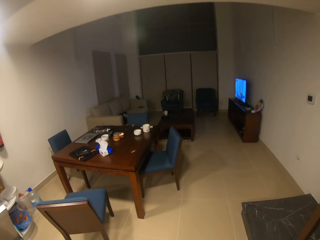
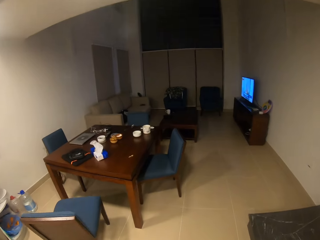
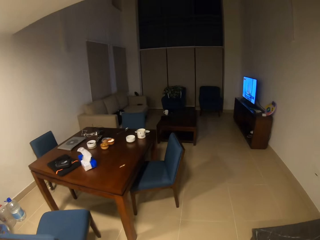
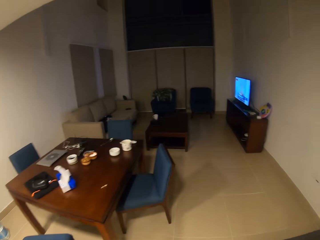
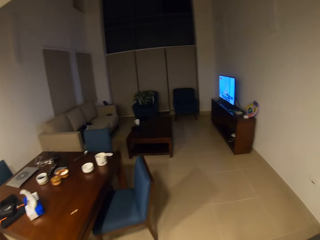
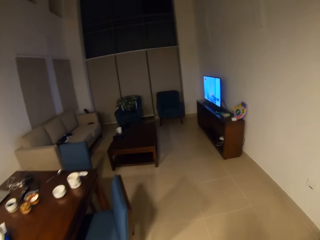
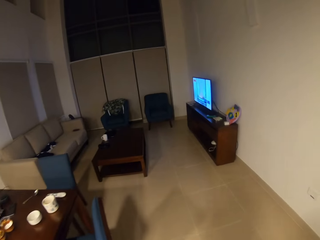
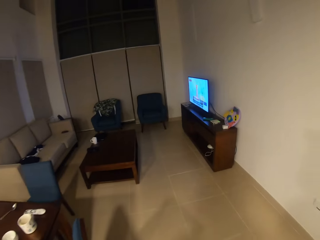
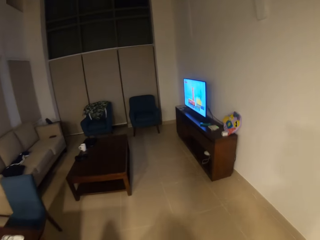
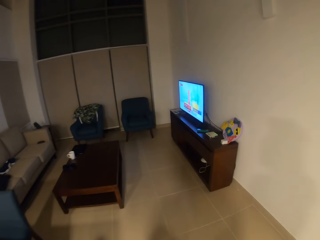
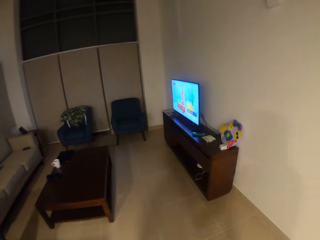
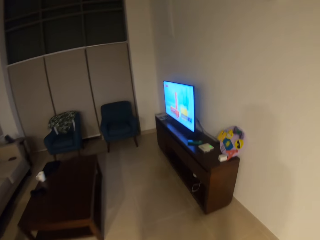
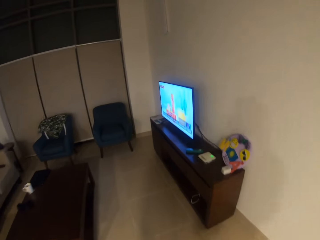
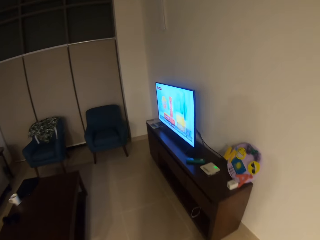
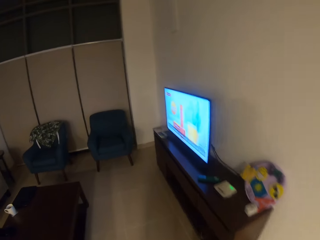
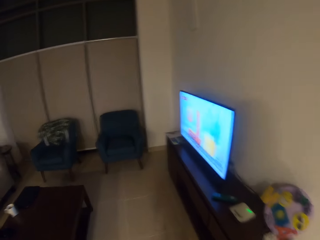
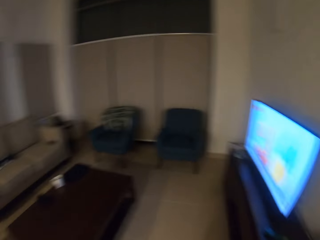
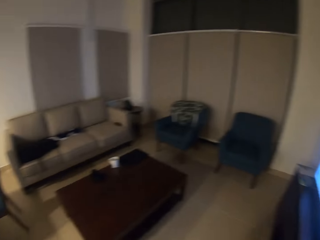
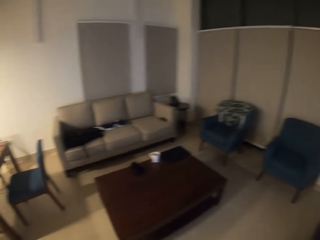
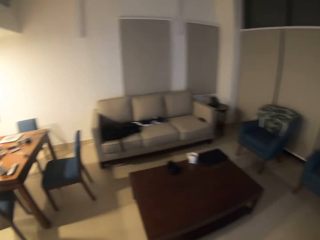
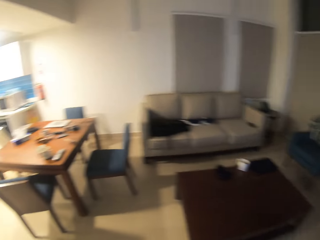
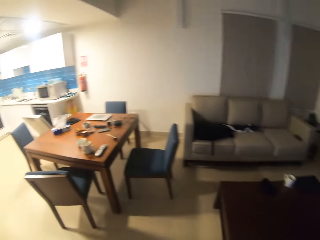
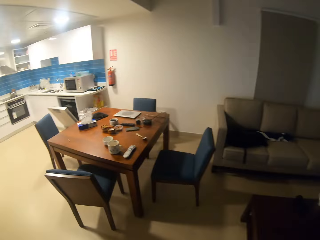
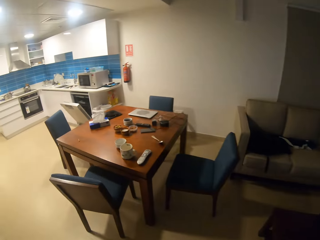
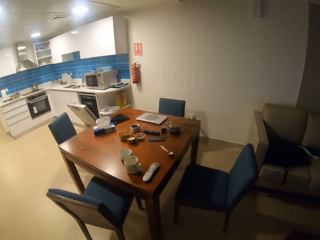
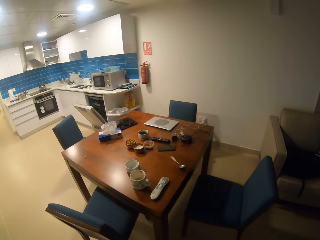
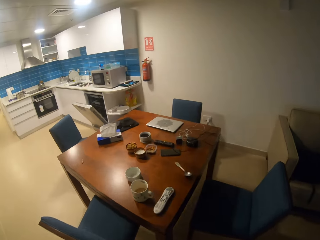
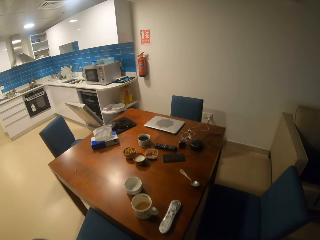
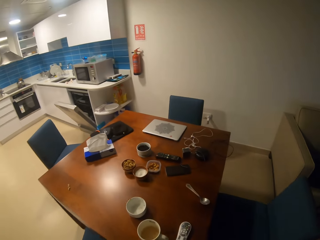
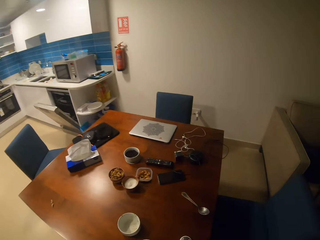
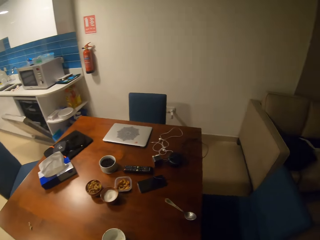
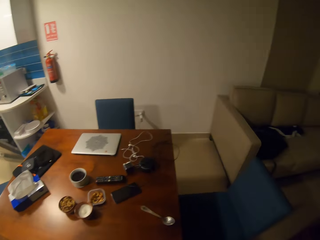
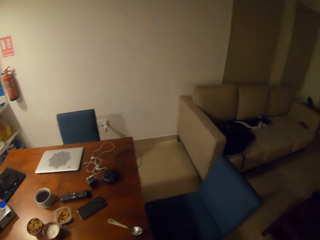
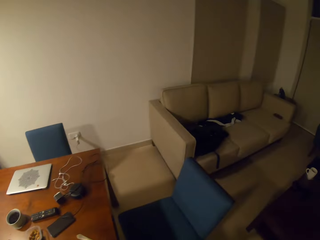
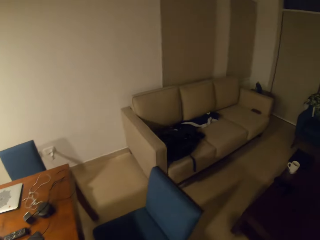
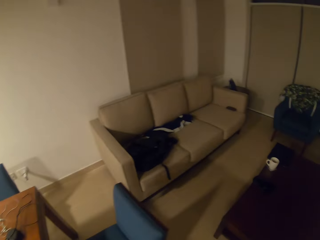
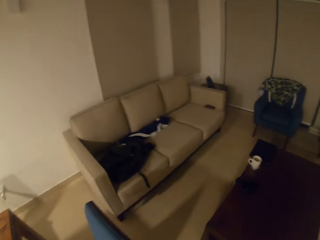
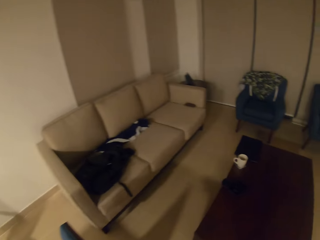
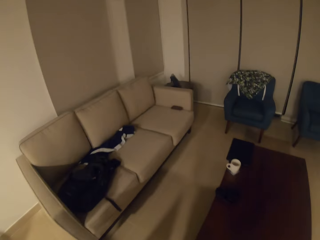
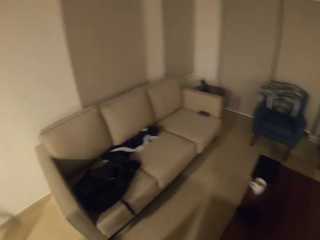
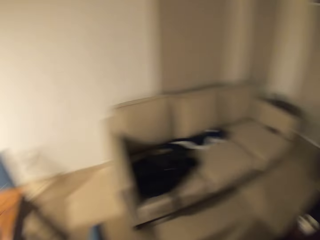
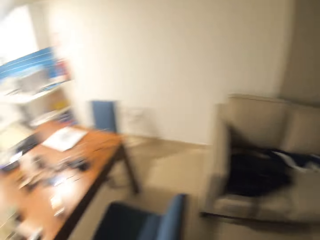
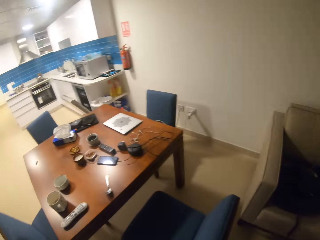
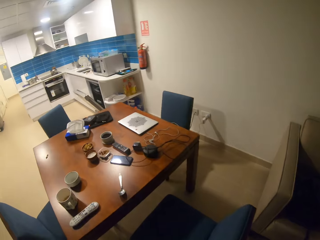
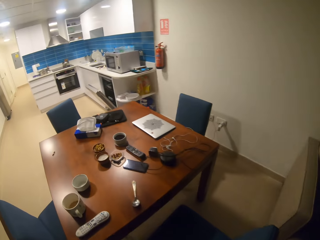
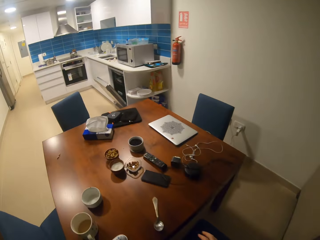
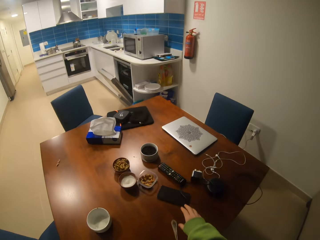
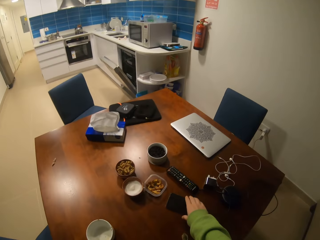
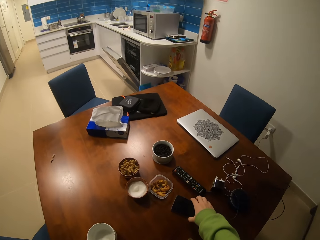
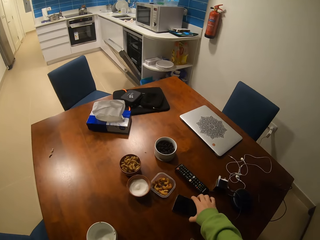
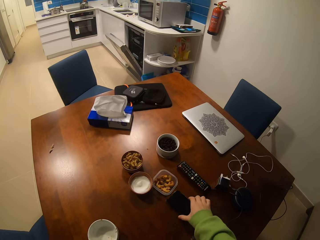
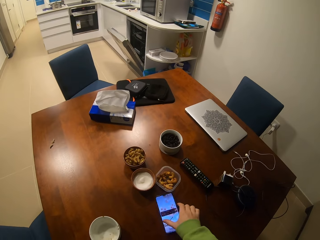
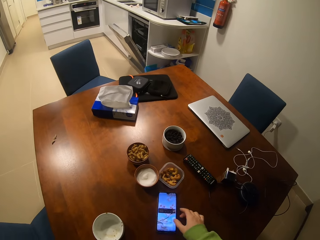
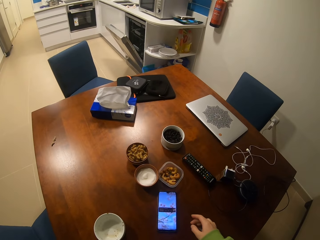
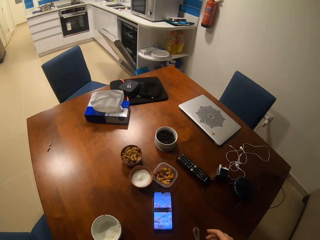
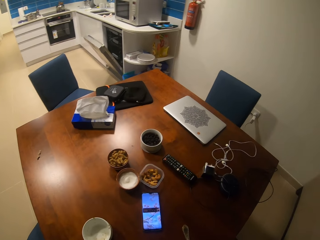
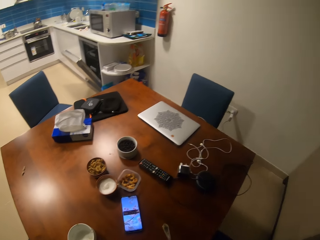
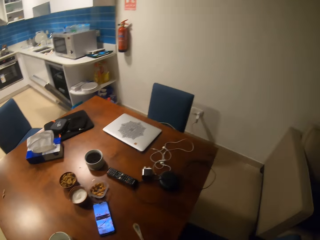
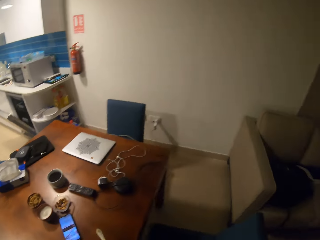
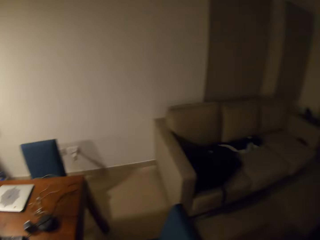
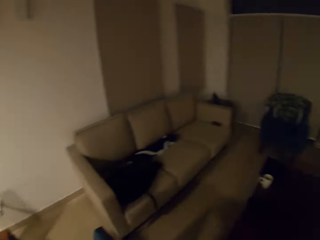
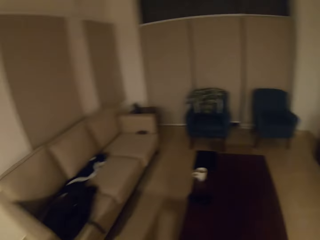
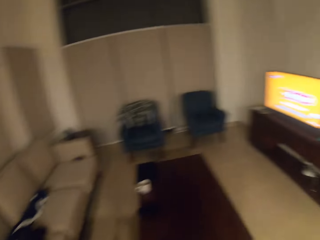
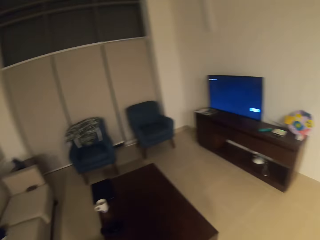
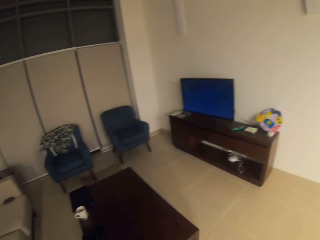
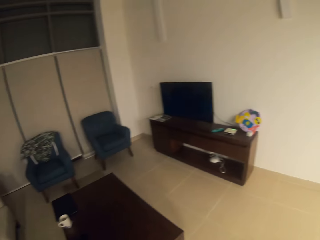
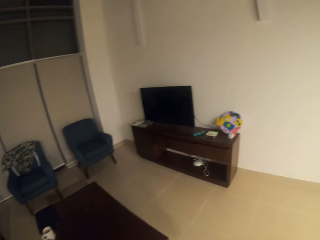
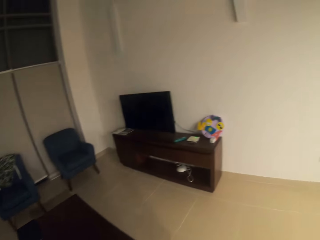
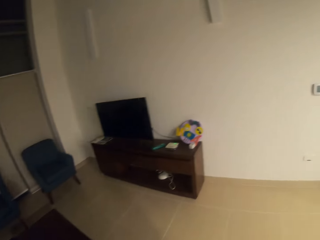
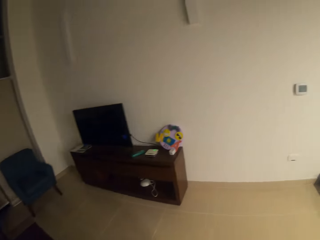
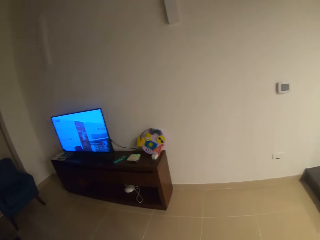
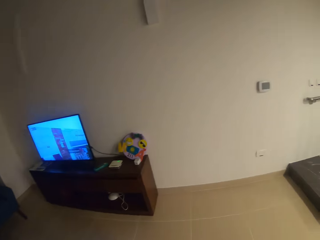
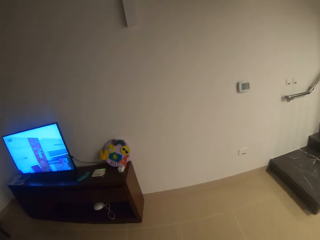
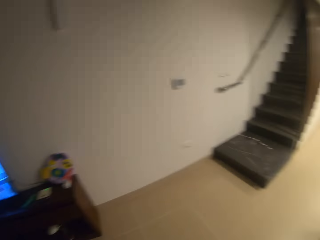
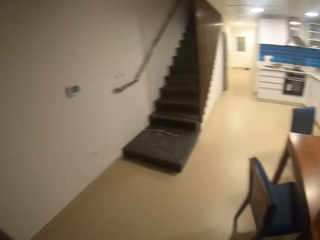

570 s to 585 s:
The camera wearer presses a phone. They take the phone. They switch on the phone. They turn the camera.

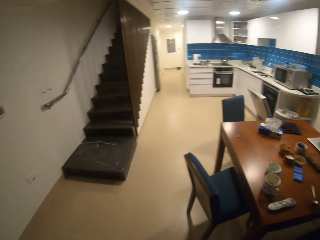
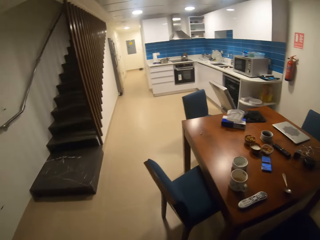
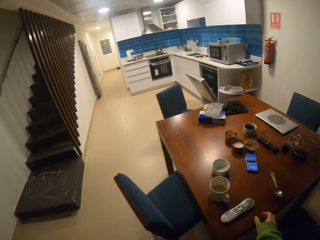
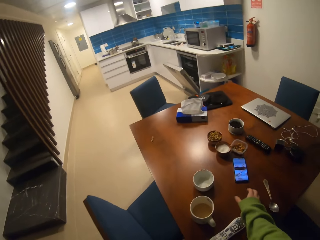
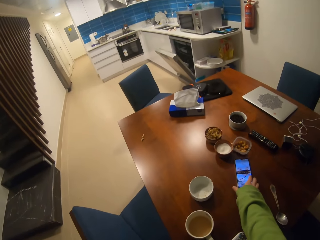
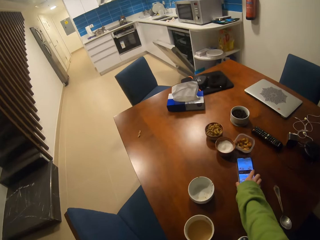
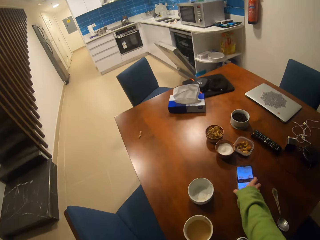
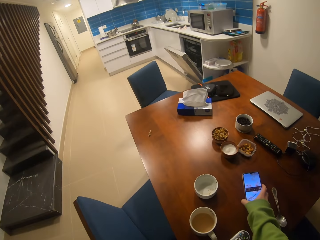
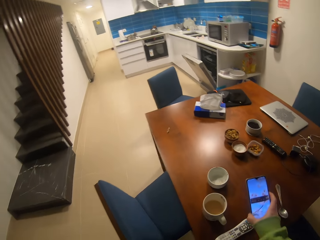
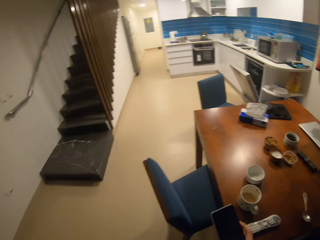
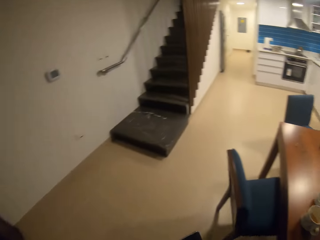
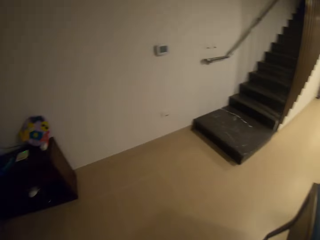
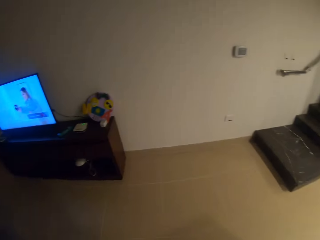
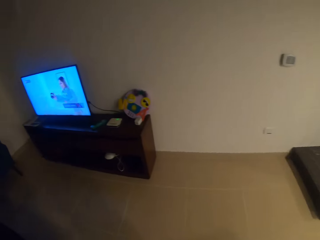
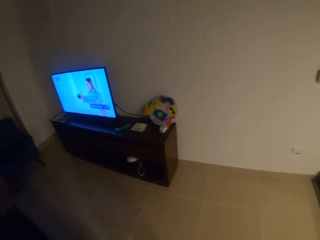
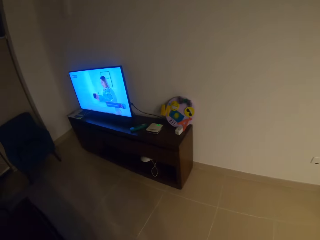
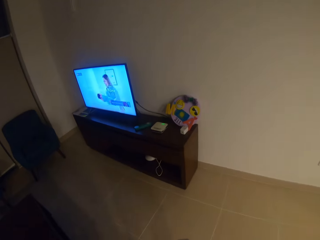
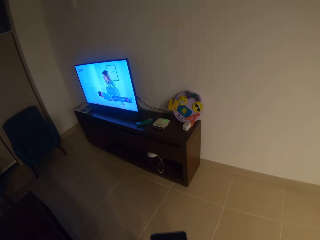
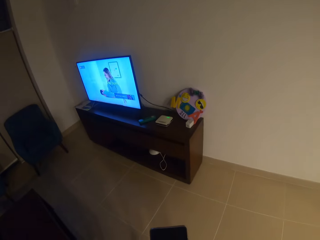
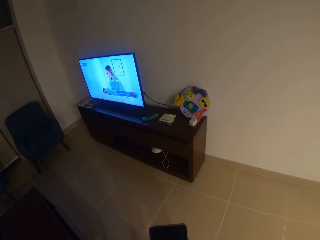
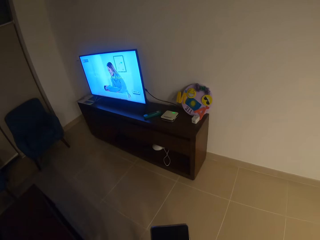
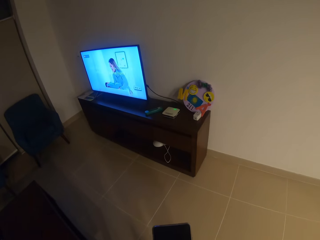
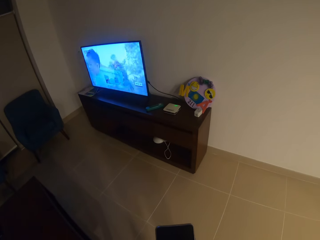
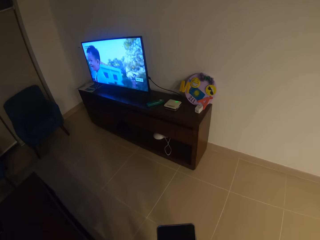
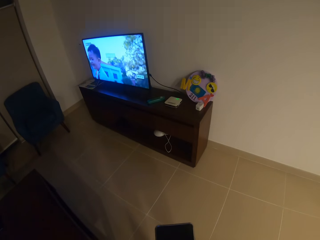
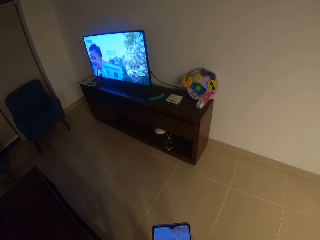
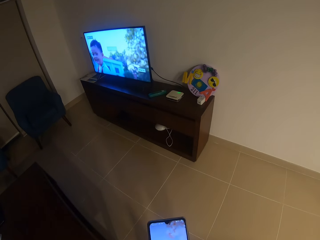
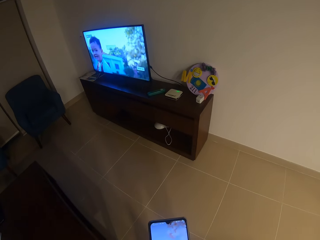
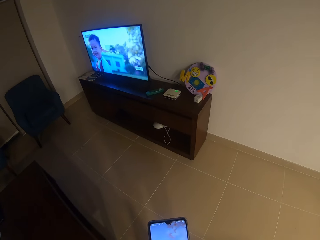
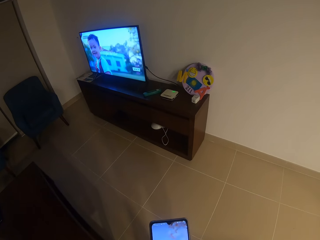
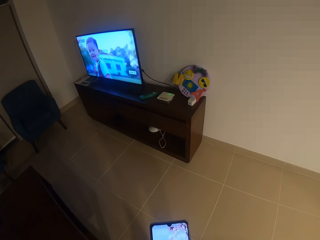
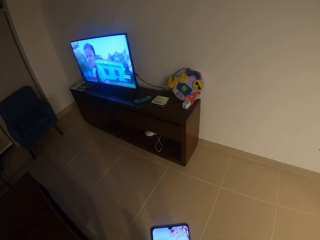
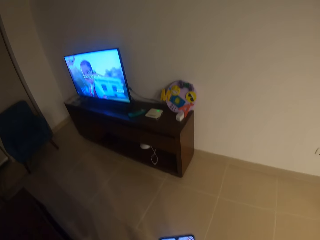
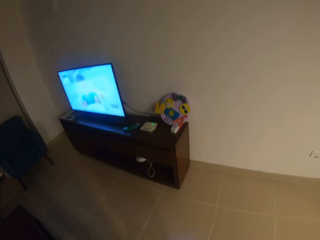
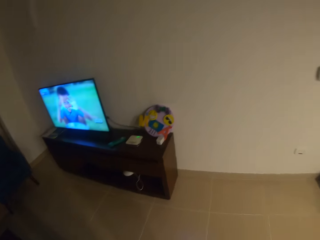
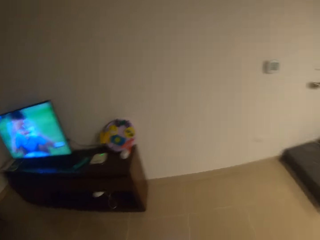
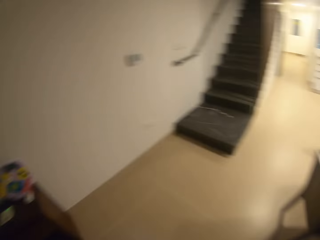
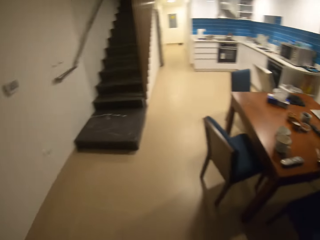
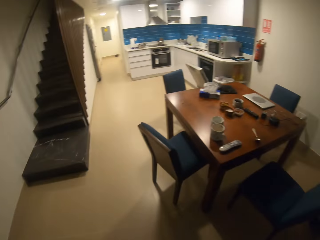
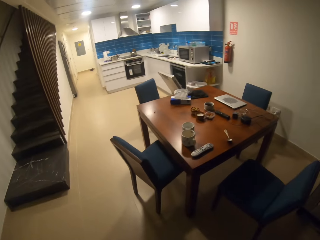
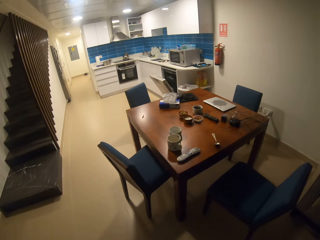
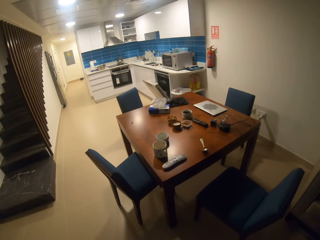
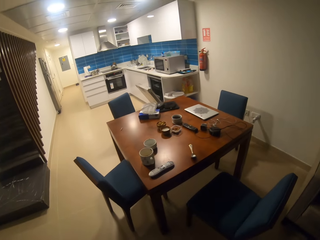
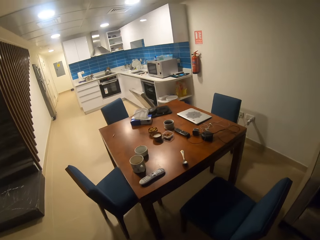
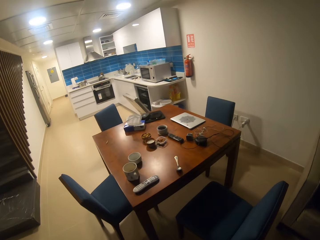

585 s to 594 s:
The camera wearer takes the phone. They look around.
